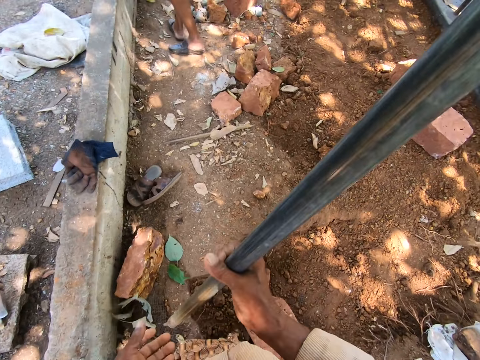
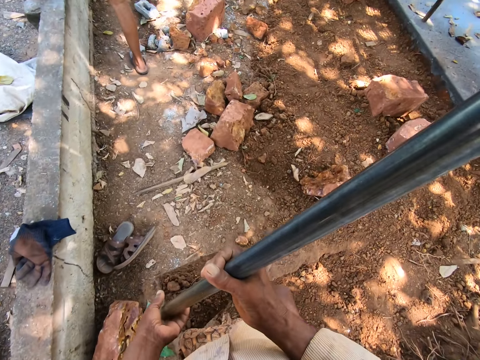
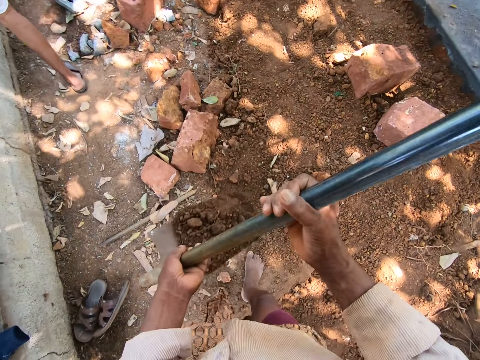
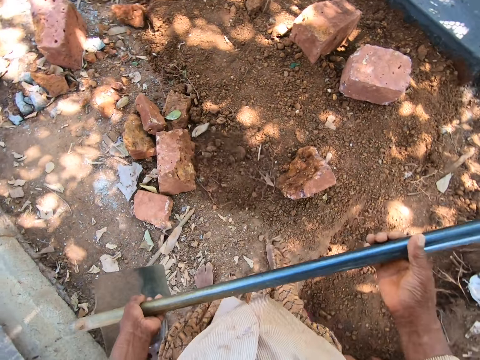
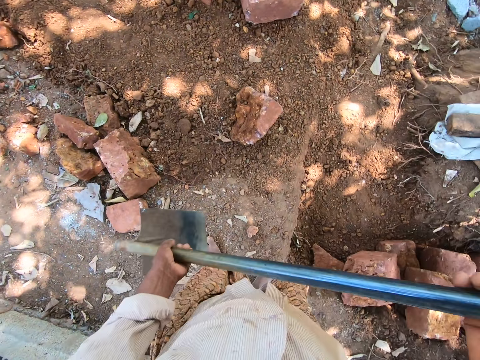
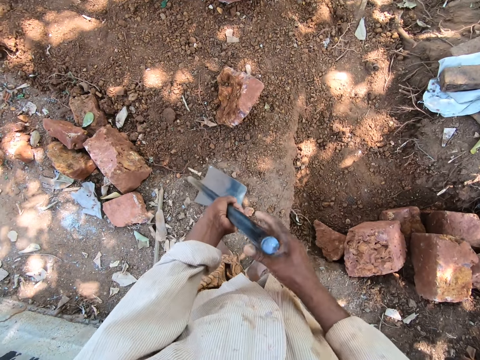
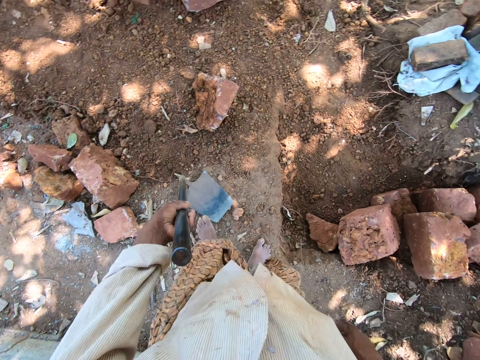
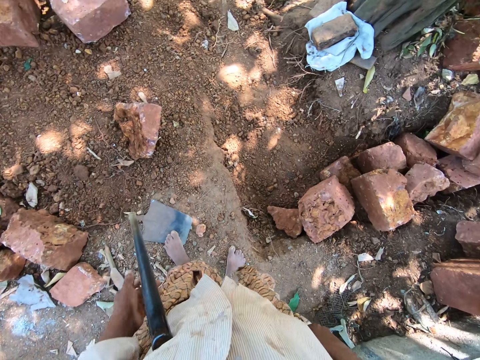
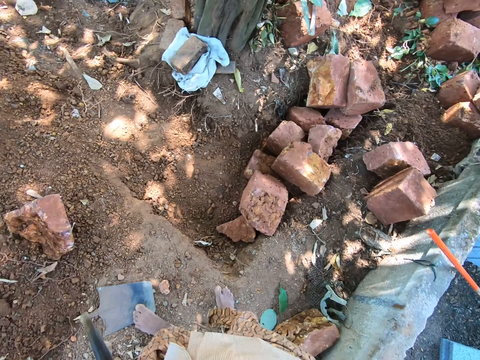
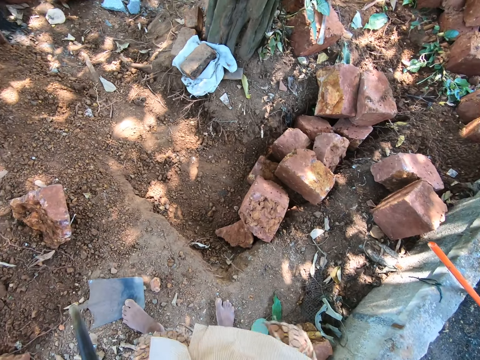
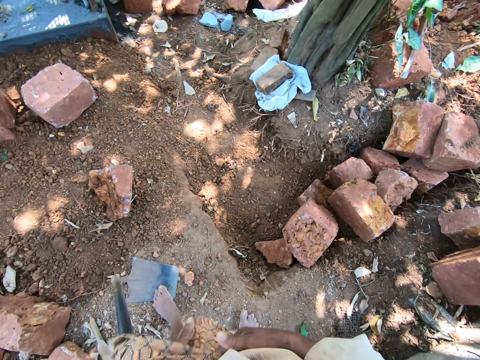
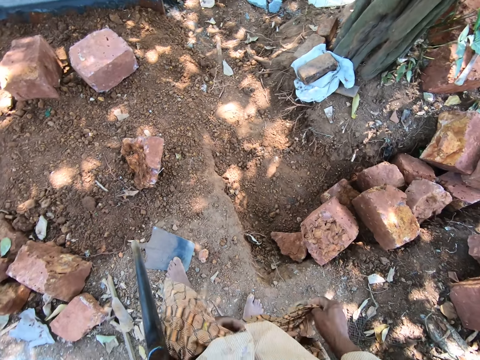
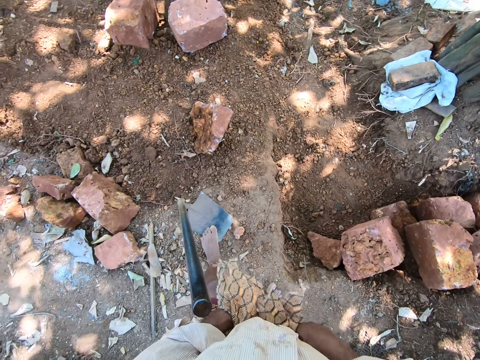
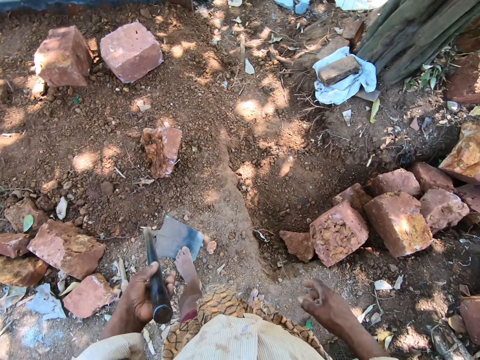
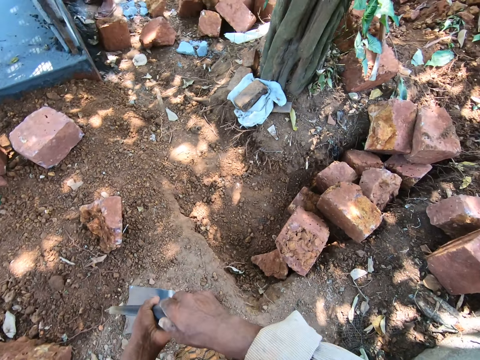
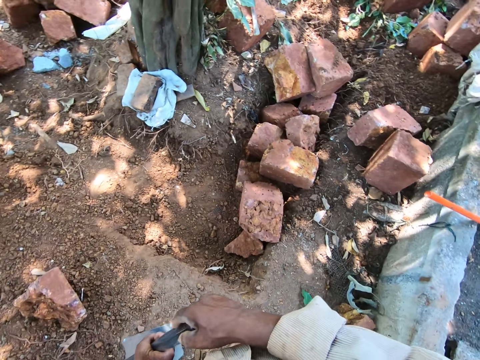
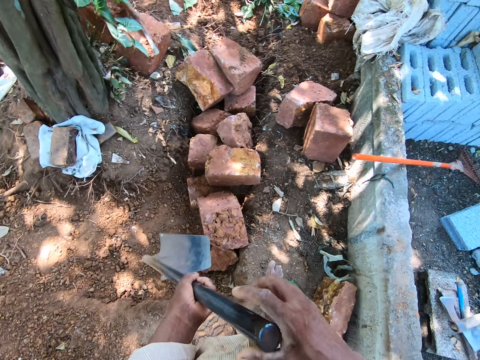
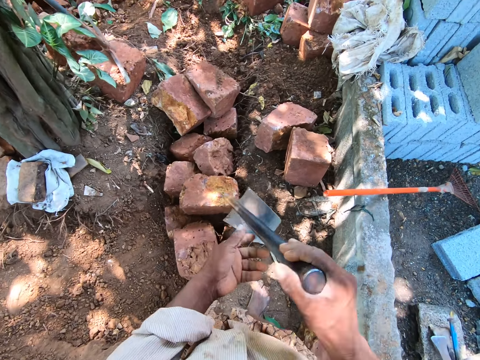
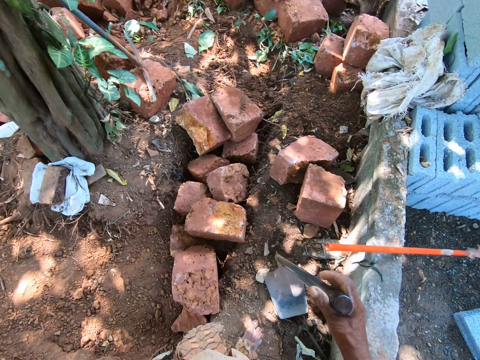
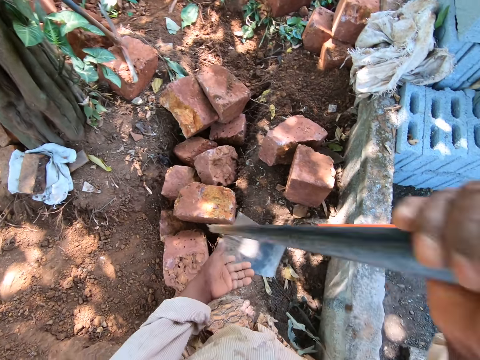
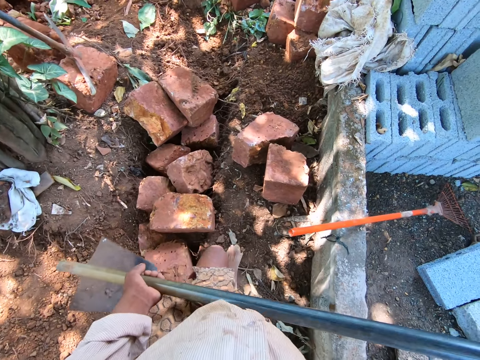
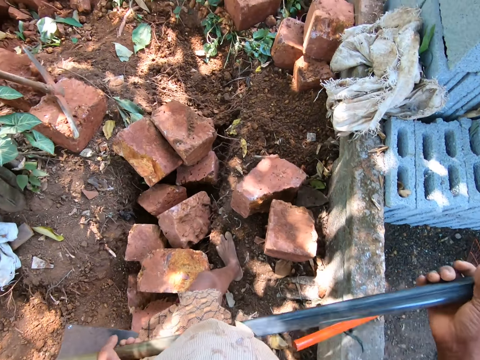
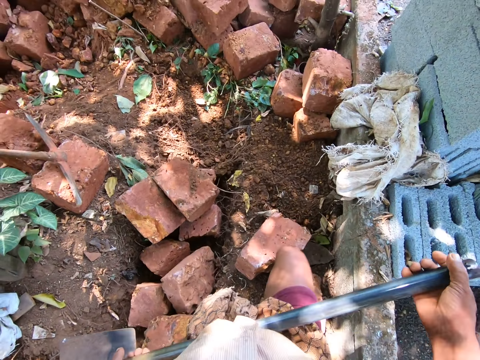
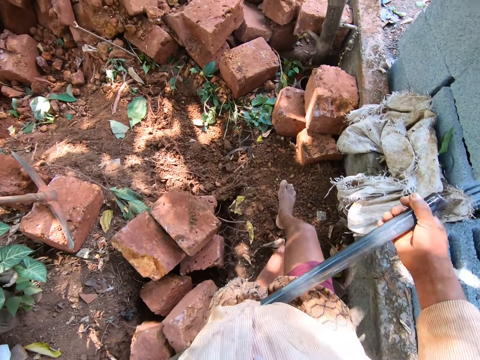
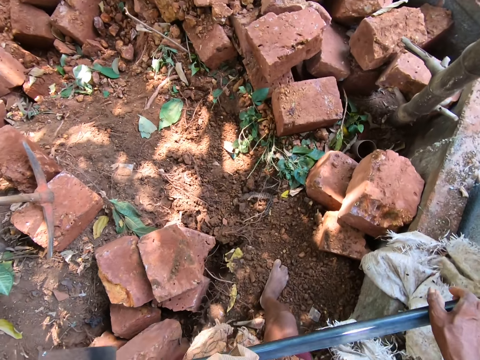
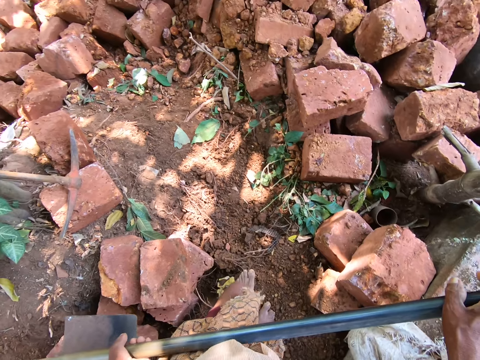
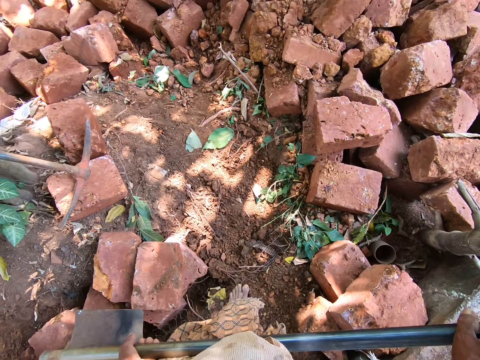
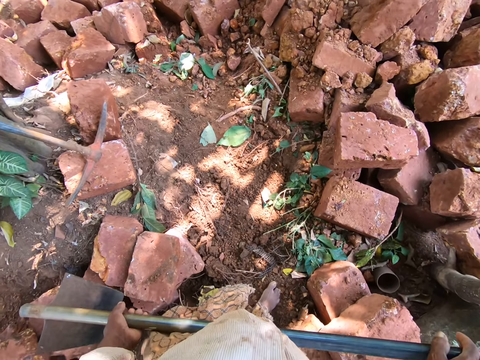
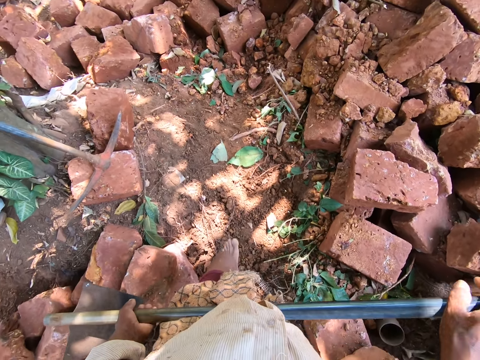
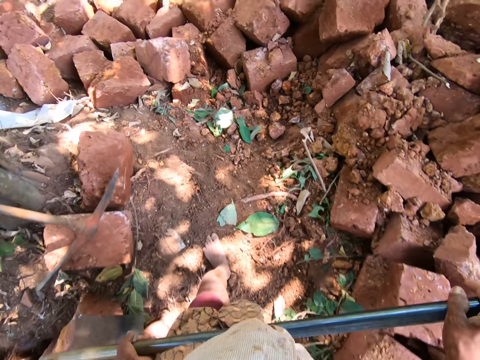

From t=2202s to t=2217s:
The camera wearer holds the hoe with both hands. He throws the sand on the hoe in his hands on the ground. He drops the hoe in his hands on the ground. He adjusts his clothes with his hands. He looks around. He touches the cloth on the waist. He holds on to the hoe. He takes the hoe in his right hand from the ground. He places the hoe in his left hand on the ground. He takes the hoe in his right hand from the ground. He holds the hoe with both hands. He walks around the bricks.

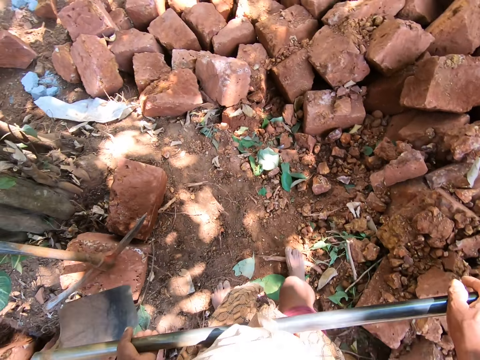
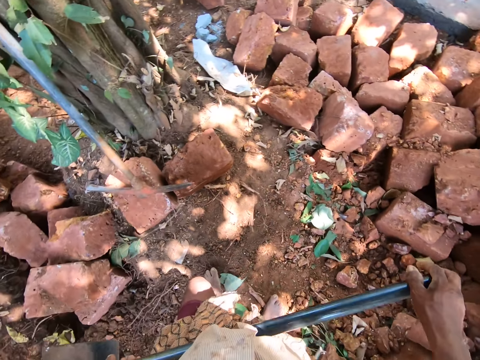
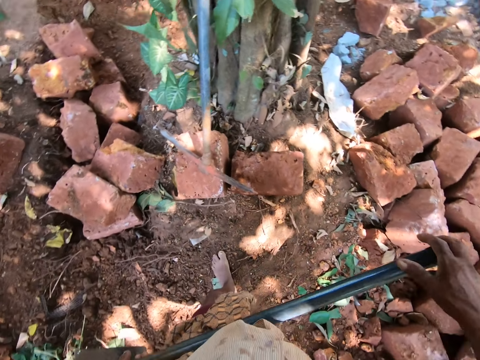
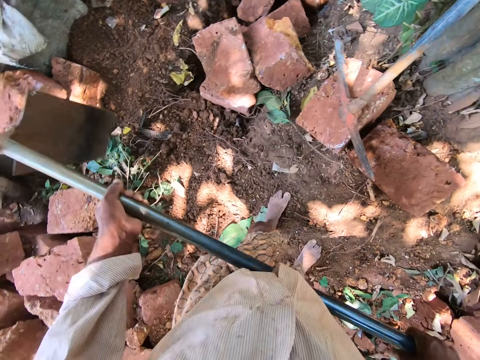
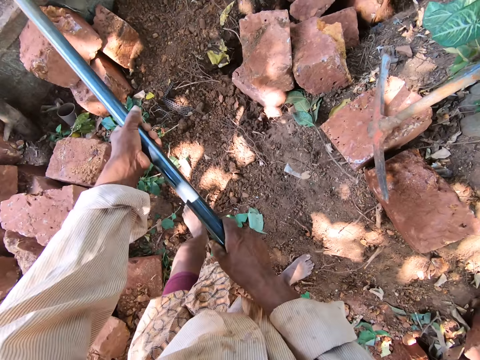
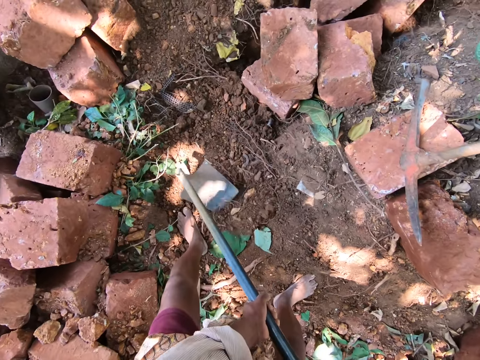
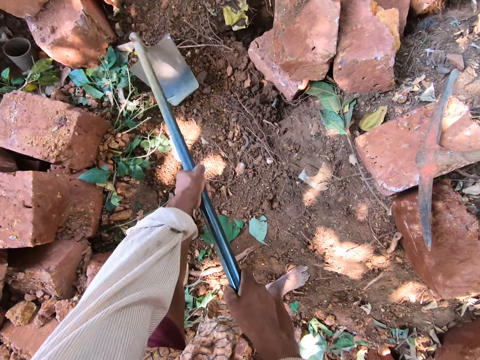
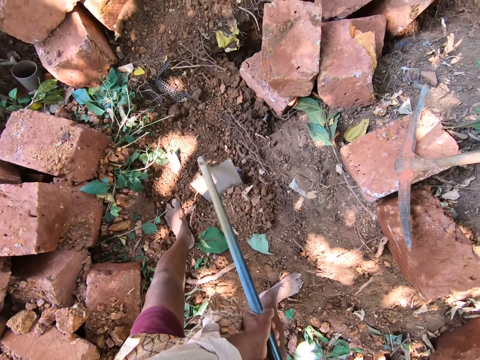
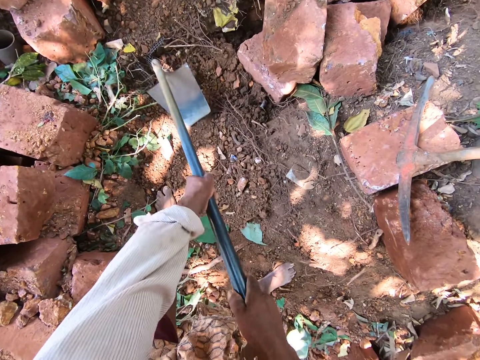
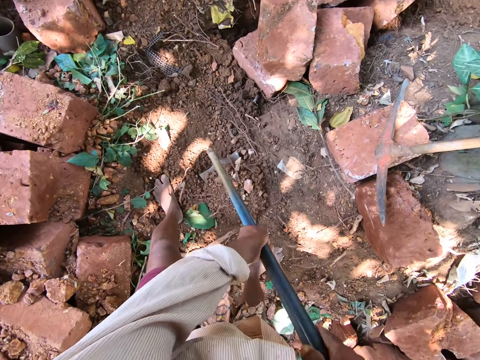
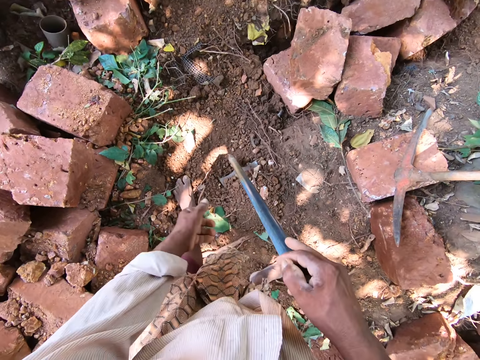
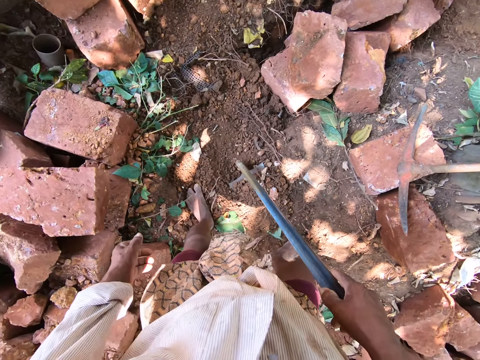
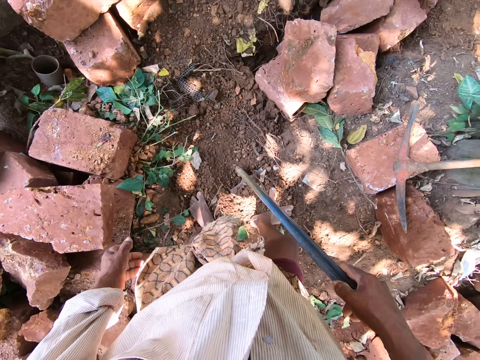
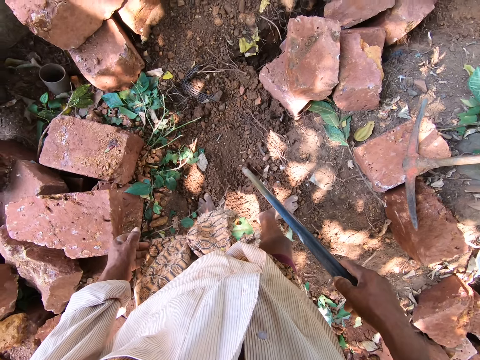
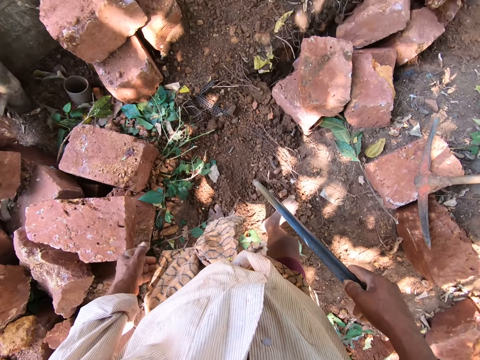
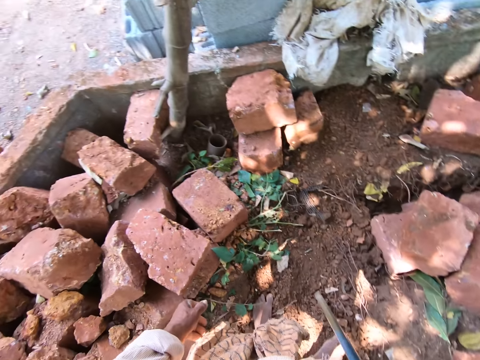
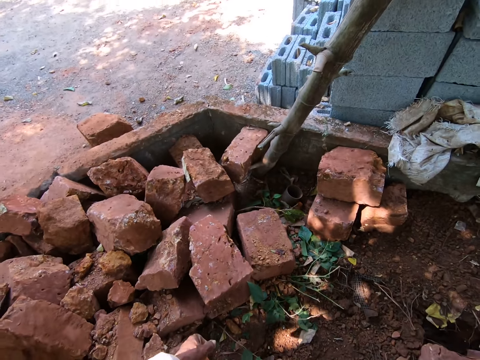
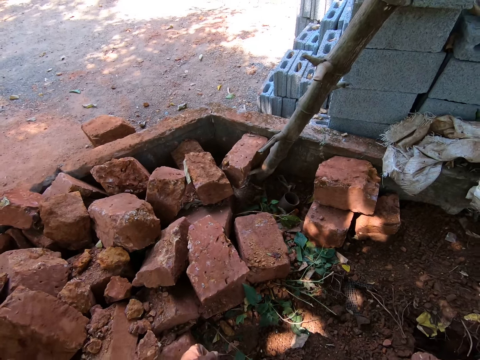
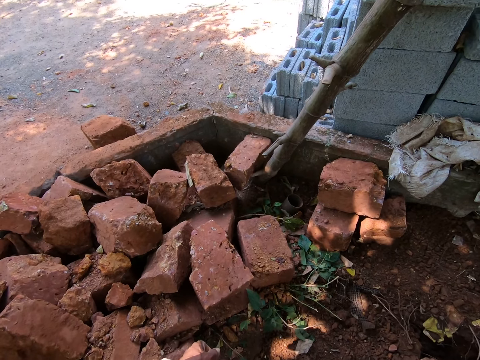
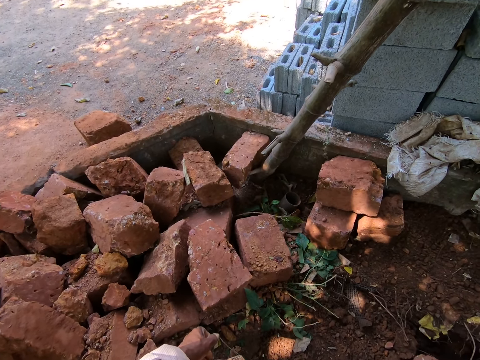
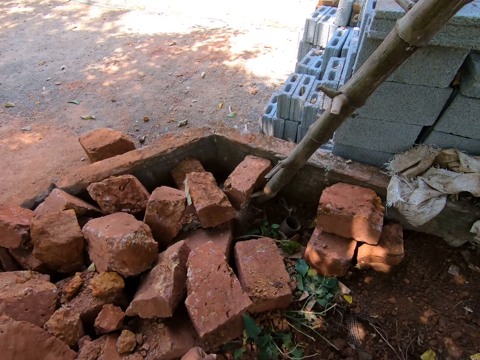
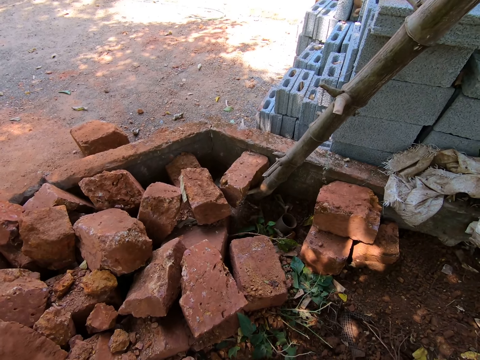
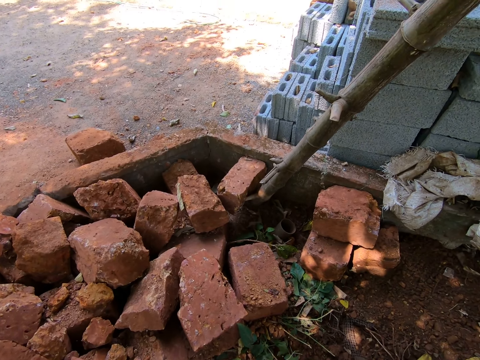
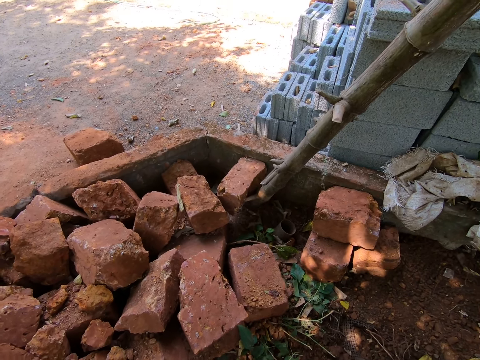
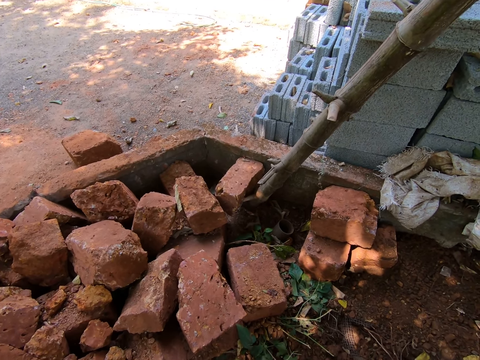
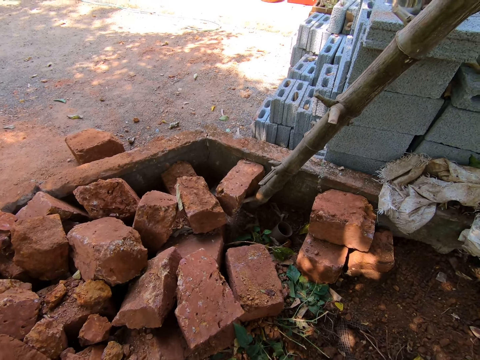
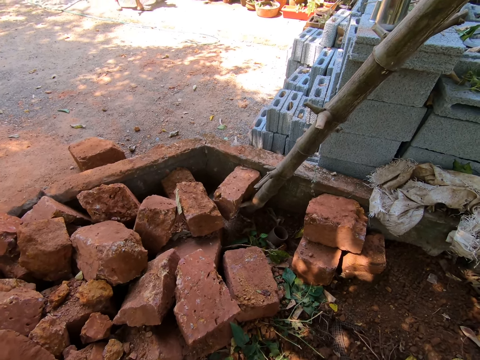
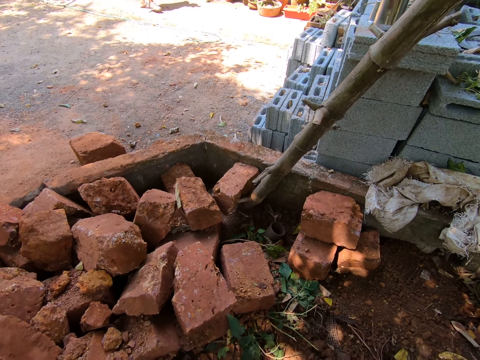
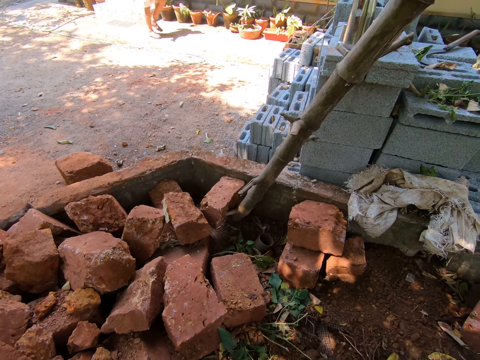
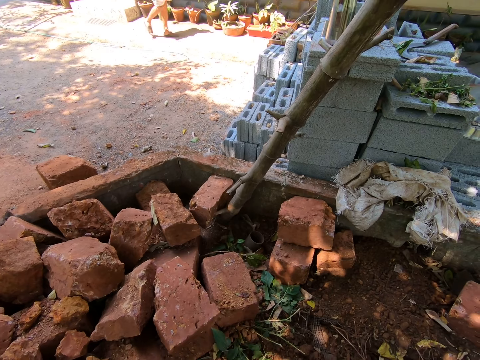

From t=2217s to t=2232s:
The camera wearer digs sand from the ground with the hoe in his hands. He scoops the sand on the ground with the hoe in his hands. He holds the hoe on the ground with his right hand. He stomps the sand on the hoe on the ground with his right leg. He looks around. He interacts with a man.
